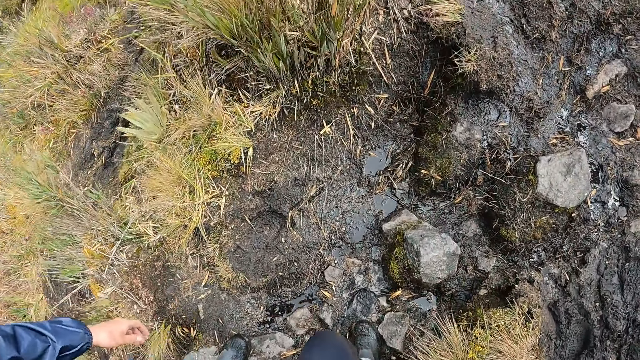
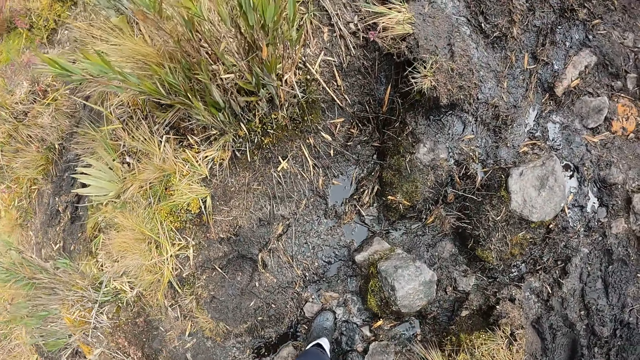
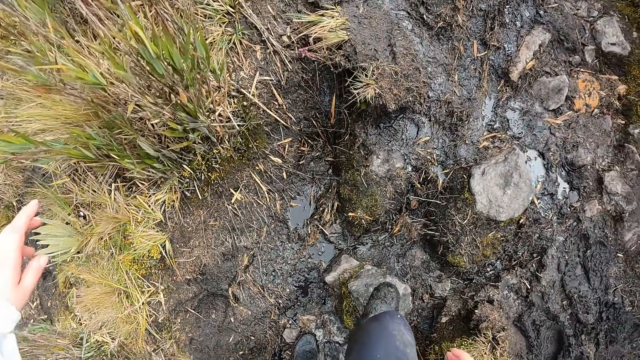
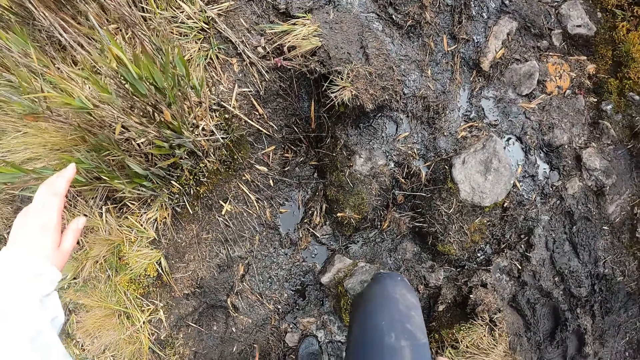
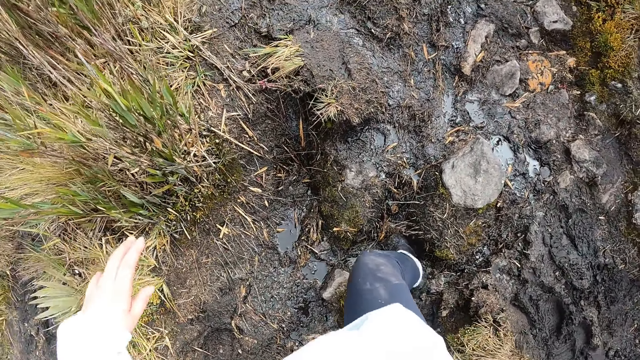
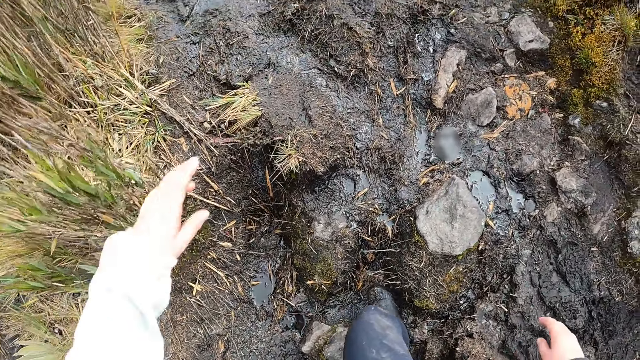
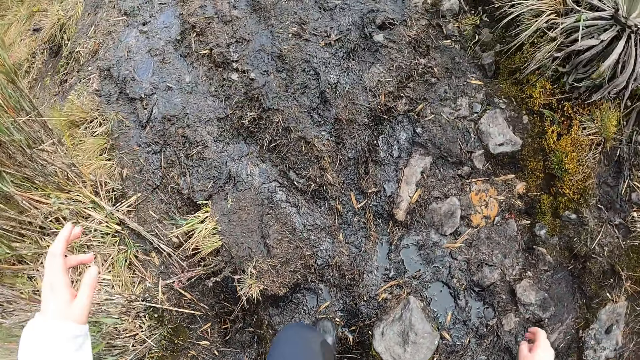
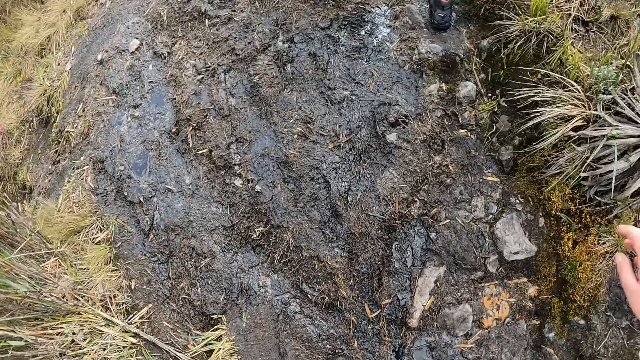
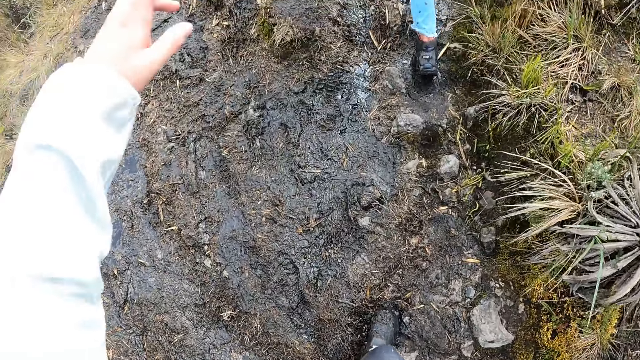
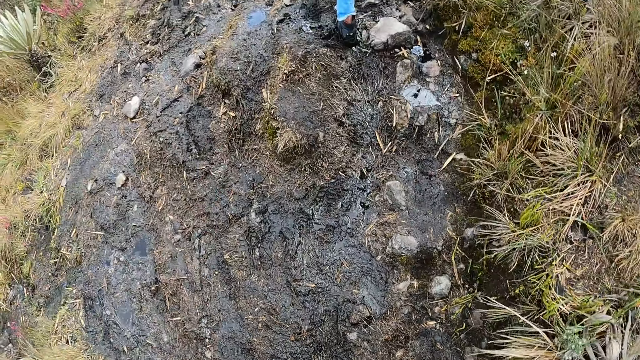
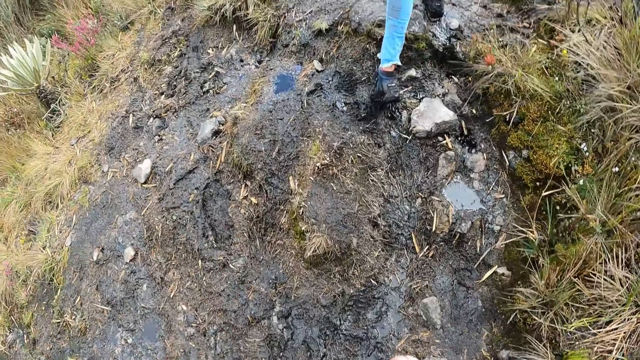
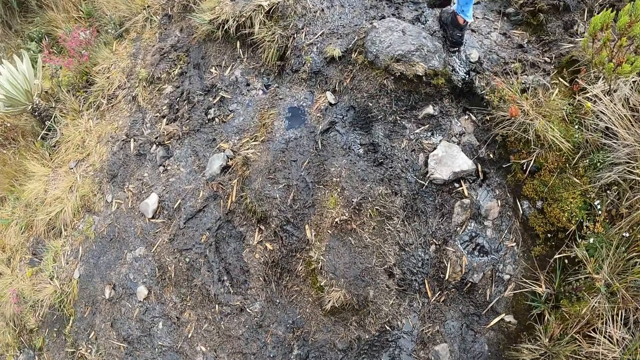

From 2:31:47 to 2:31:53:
The camera wearer ascends the hill.

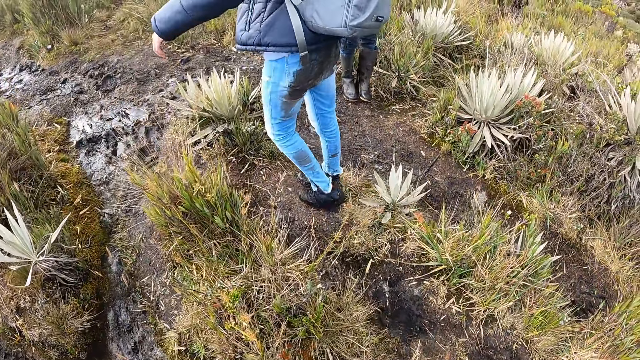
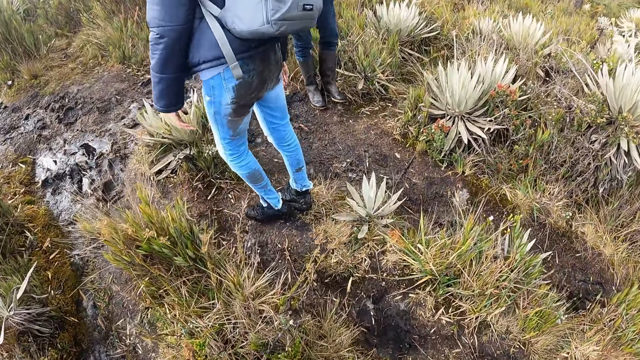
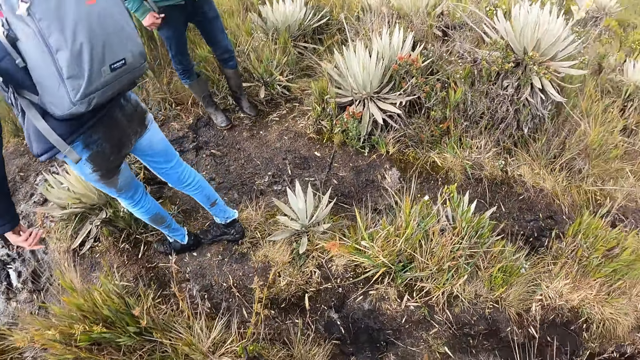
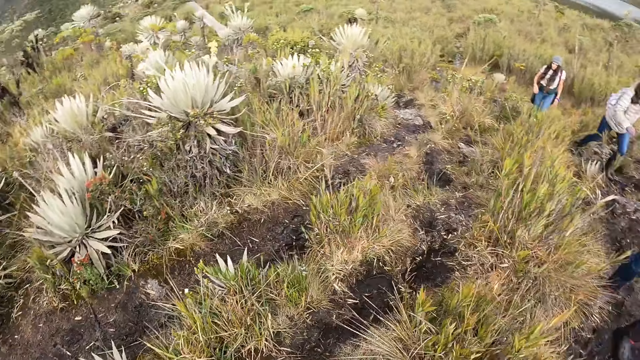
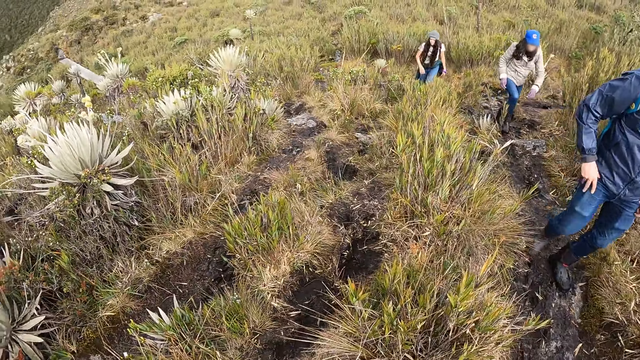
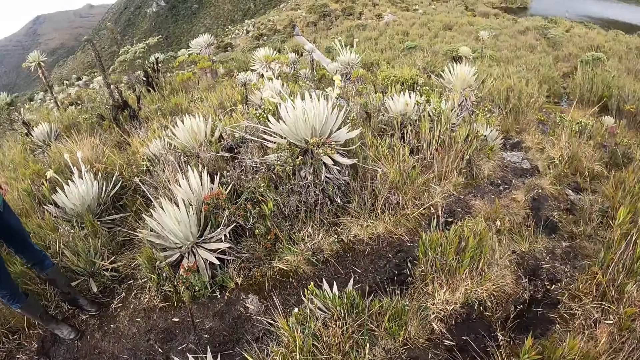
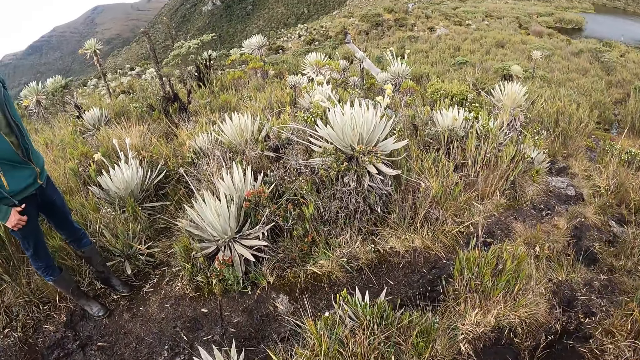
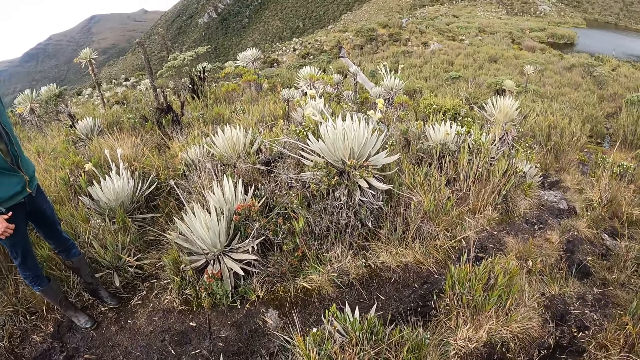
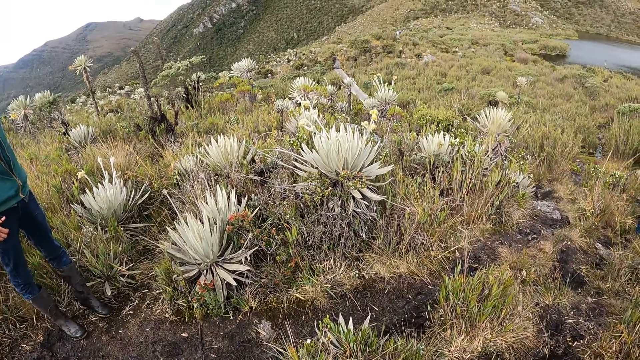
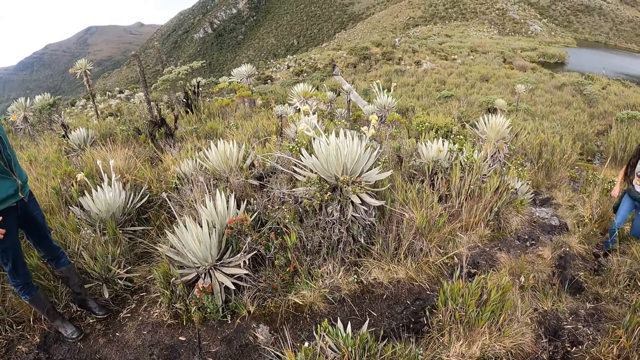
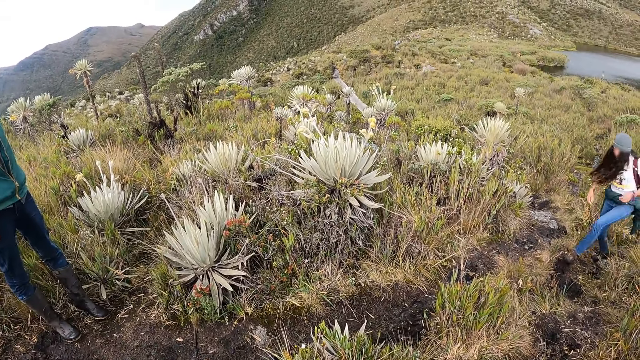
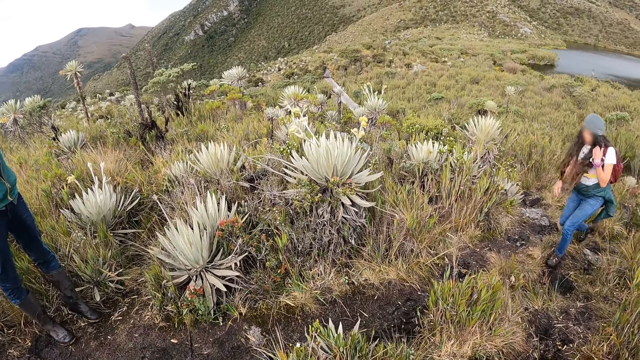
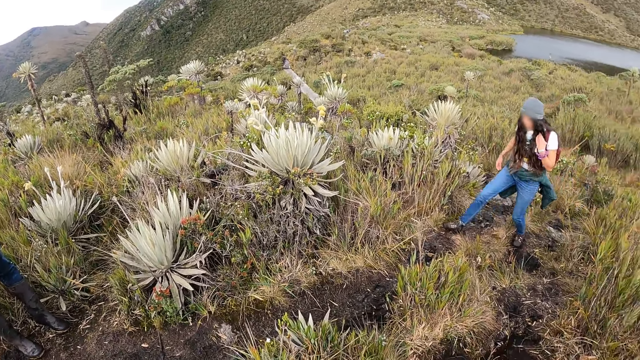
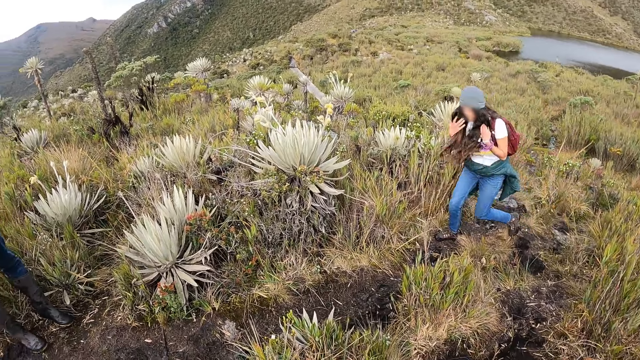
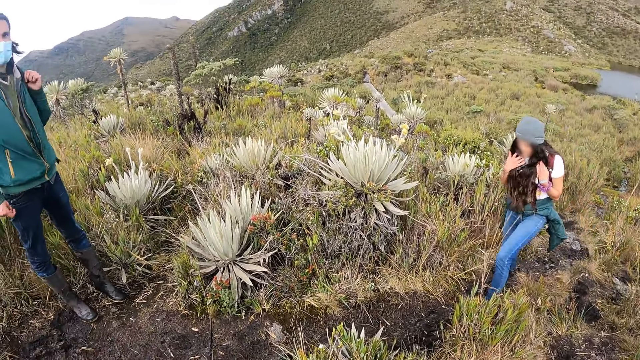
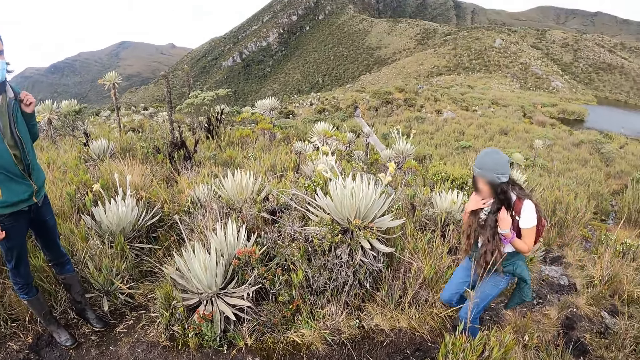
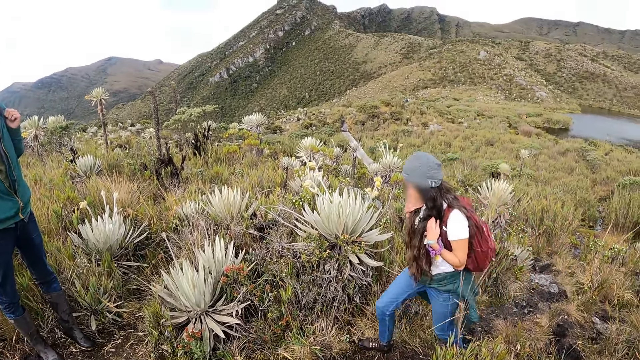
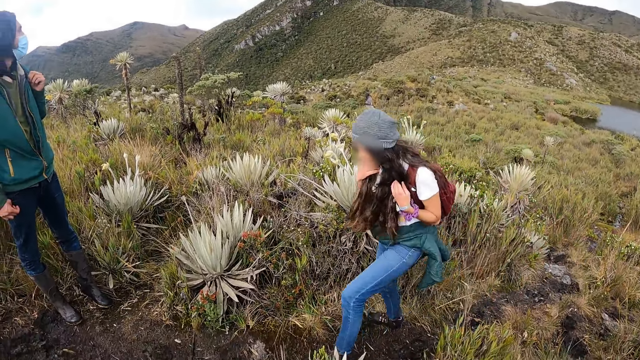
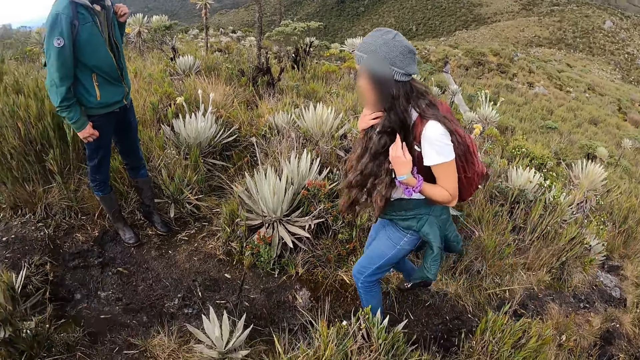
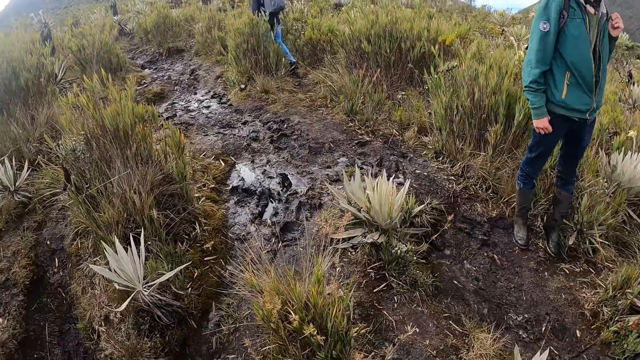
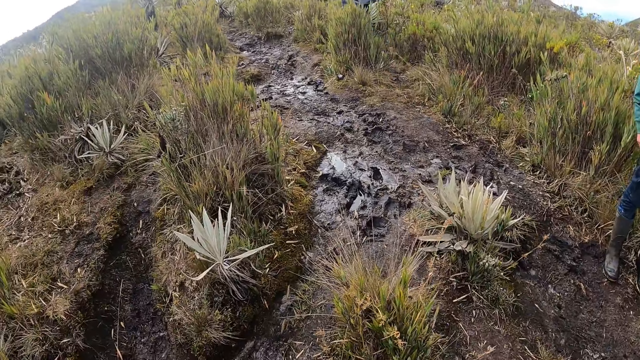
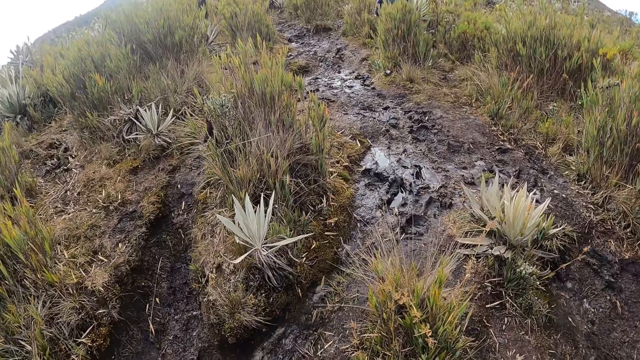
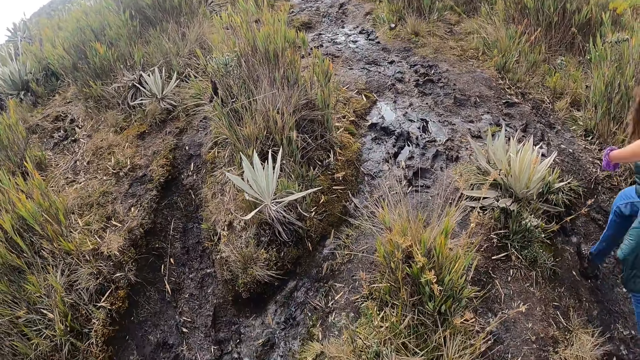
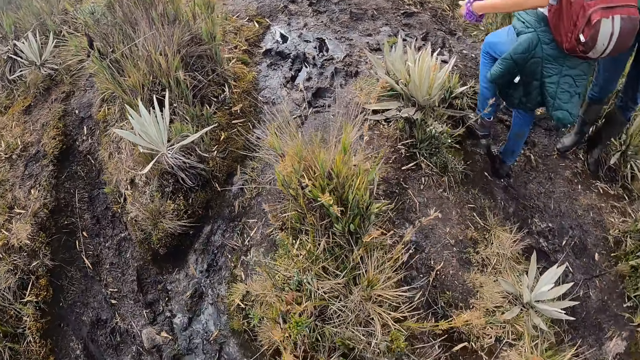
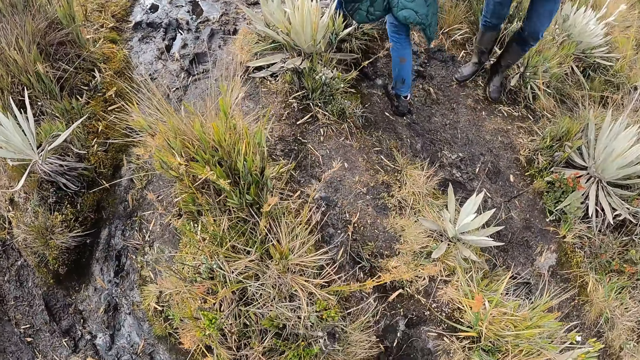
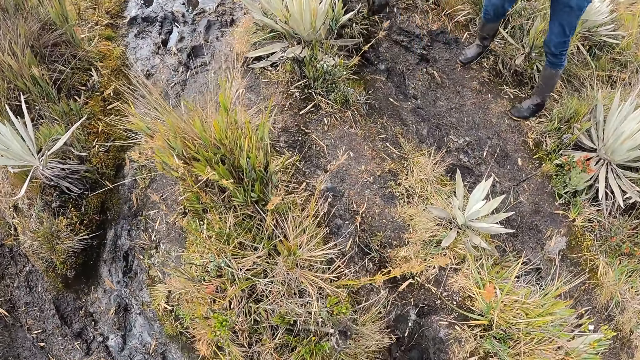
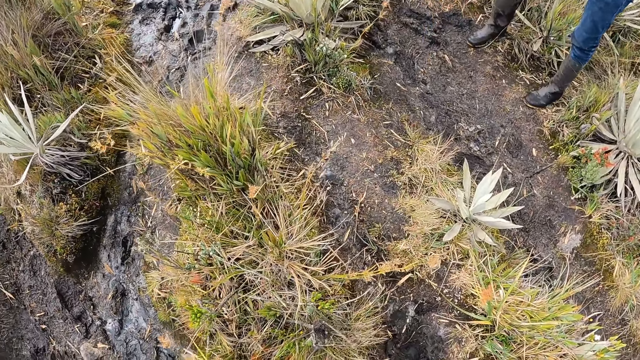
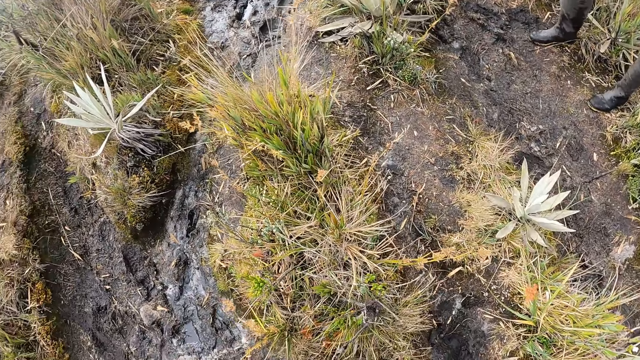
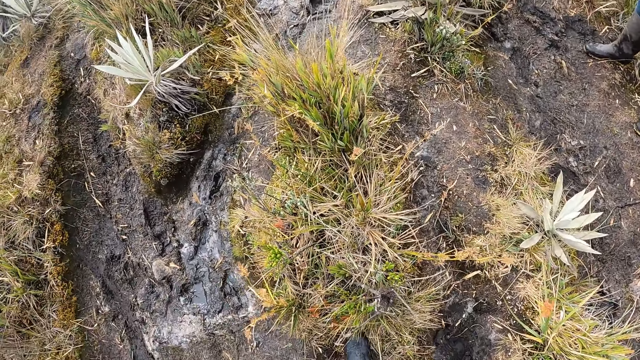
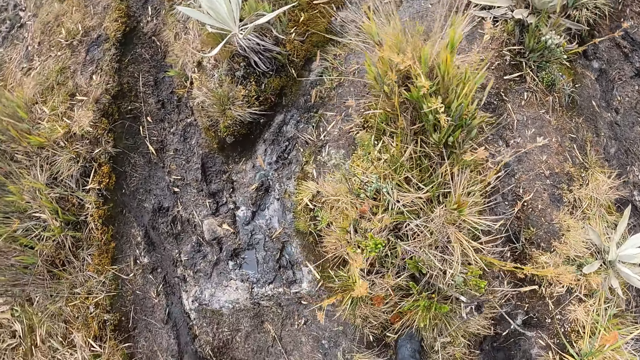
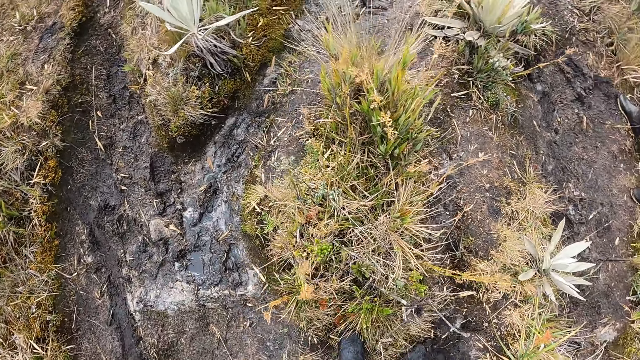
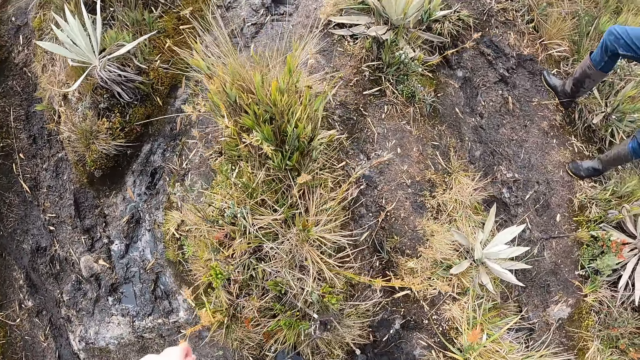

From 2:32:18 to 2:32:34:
The camera wearer turns towards a man. They stare at the hills. They look around. They stare at the ground.
